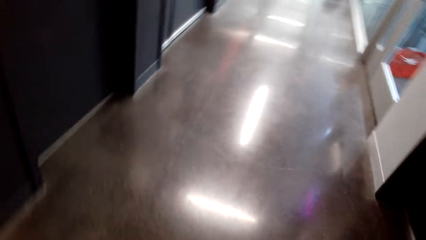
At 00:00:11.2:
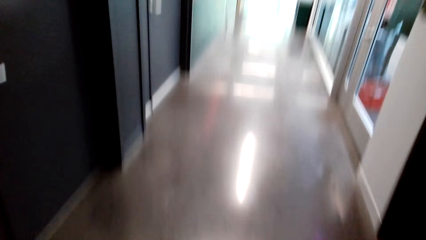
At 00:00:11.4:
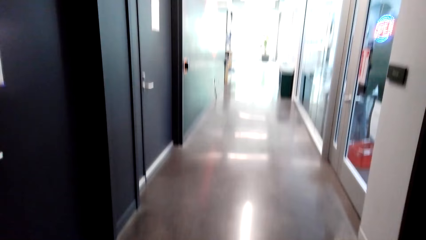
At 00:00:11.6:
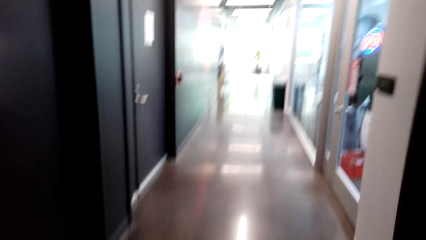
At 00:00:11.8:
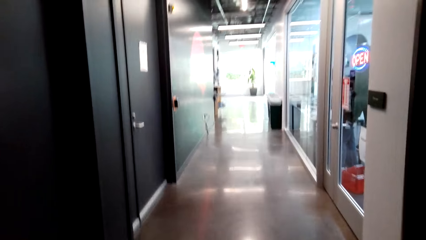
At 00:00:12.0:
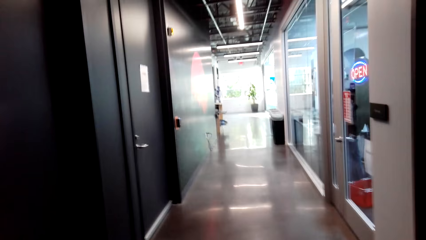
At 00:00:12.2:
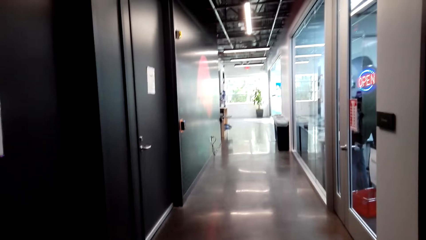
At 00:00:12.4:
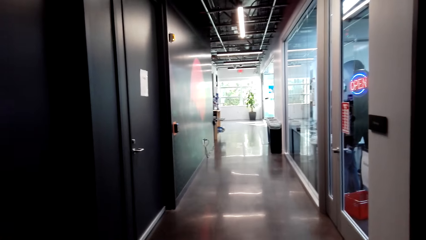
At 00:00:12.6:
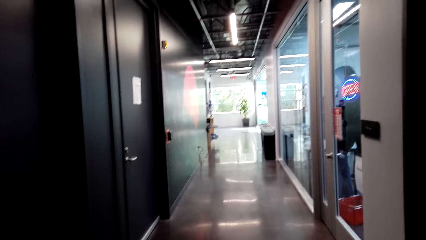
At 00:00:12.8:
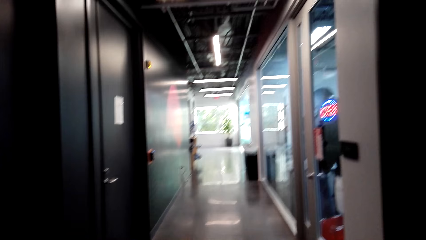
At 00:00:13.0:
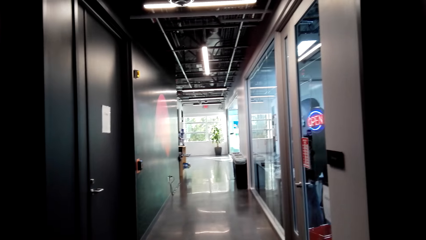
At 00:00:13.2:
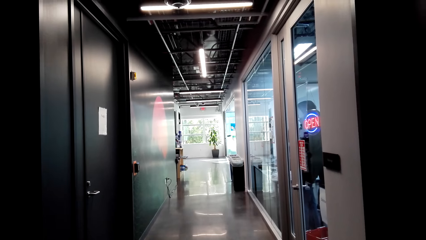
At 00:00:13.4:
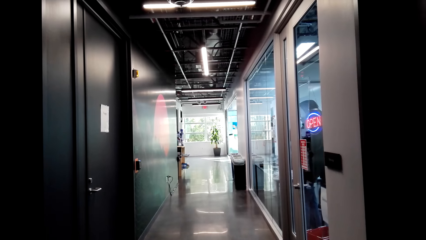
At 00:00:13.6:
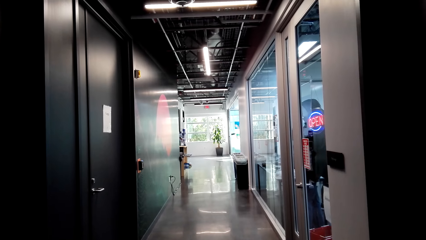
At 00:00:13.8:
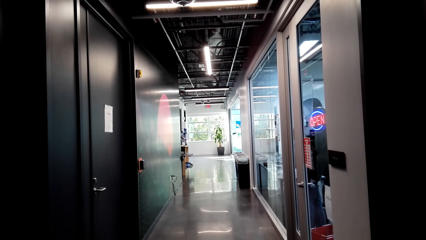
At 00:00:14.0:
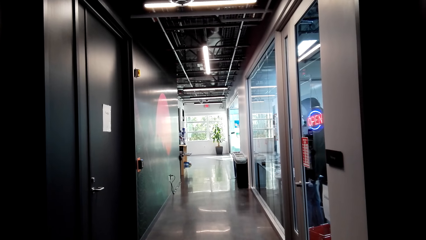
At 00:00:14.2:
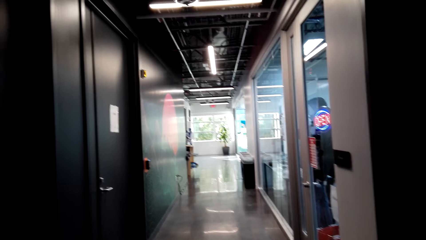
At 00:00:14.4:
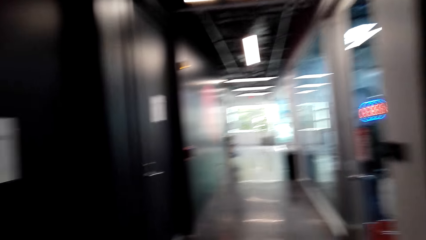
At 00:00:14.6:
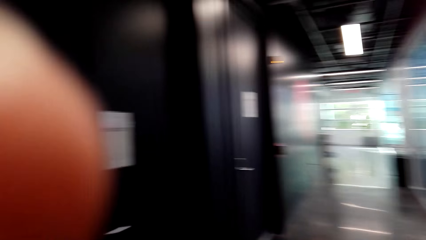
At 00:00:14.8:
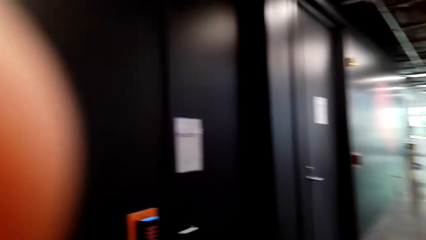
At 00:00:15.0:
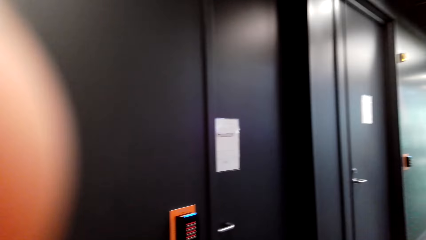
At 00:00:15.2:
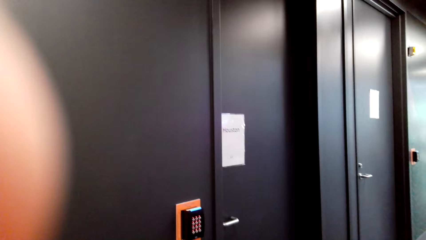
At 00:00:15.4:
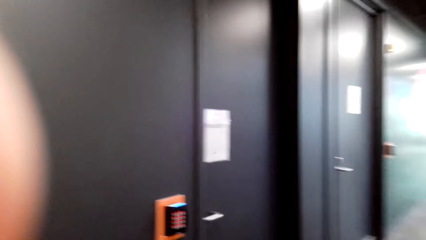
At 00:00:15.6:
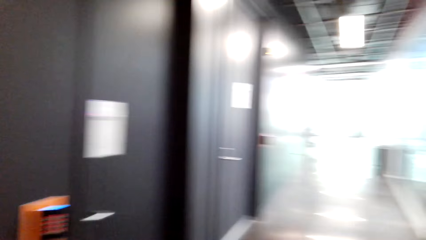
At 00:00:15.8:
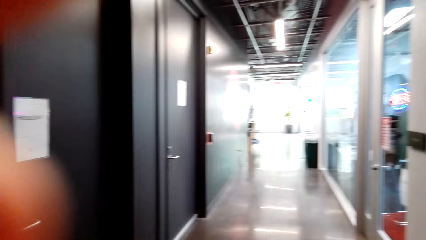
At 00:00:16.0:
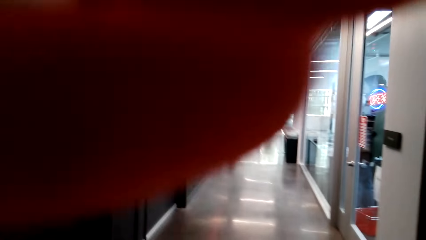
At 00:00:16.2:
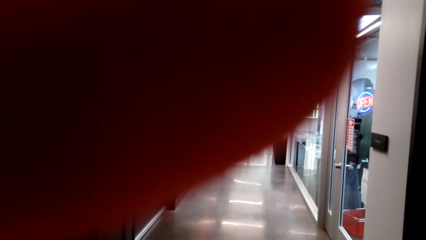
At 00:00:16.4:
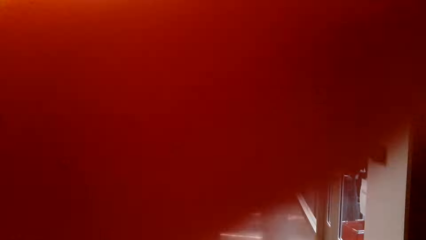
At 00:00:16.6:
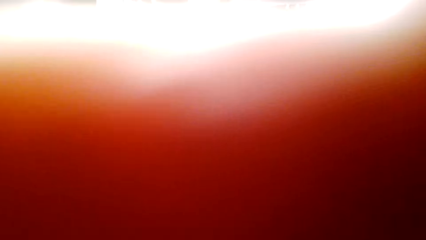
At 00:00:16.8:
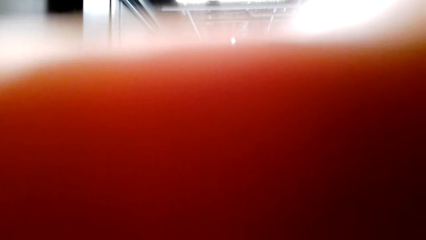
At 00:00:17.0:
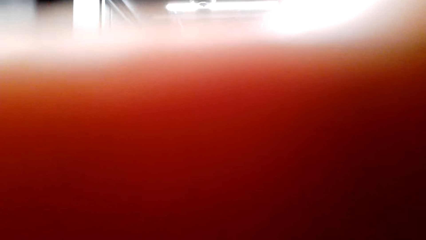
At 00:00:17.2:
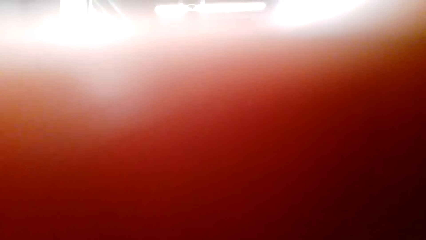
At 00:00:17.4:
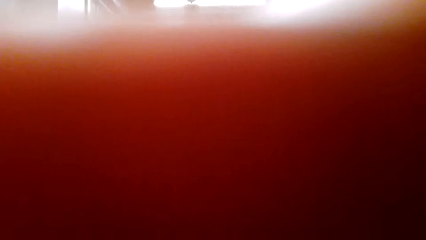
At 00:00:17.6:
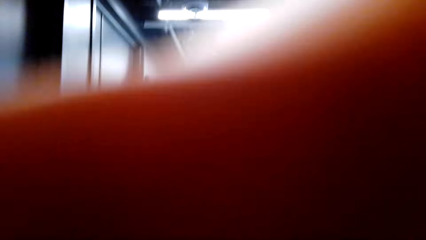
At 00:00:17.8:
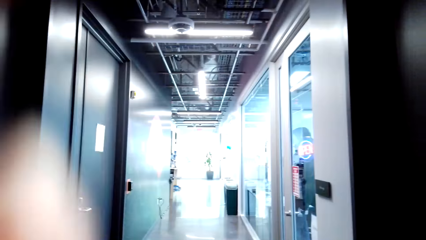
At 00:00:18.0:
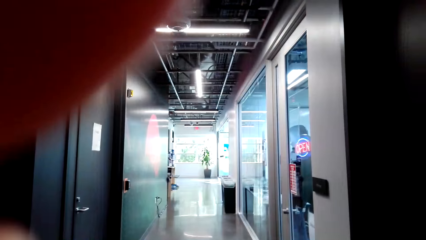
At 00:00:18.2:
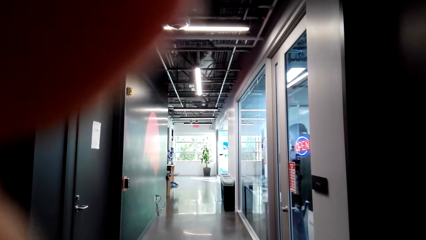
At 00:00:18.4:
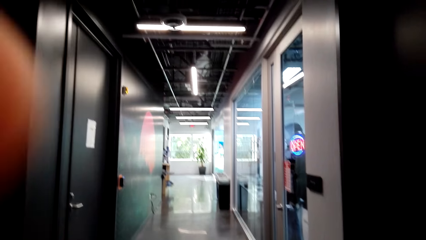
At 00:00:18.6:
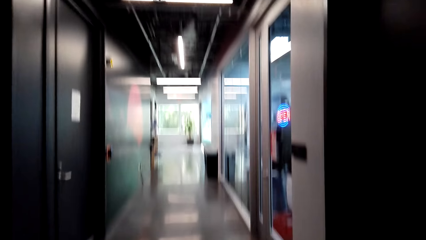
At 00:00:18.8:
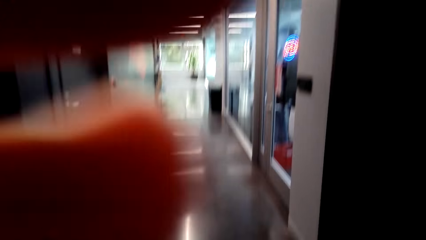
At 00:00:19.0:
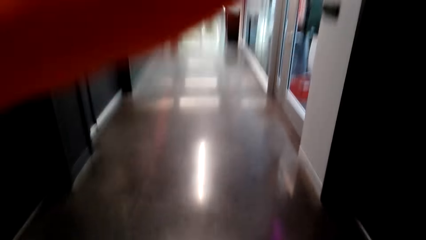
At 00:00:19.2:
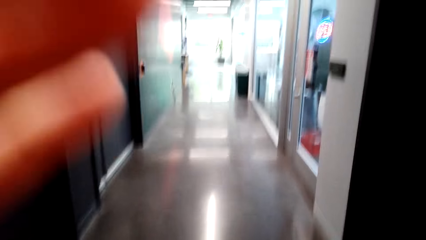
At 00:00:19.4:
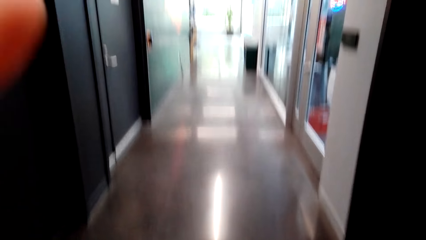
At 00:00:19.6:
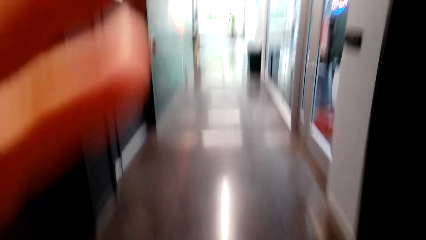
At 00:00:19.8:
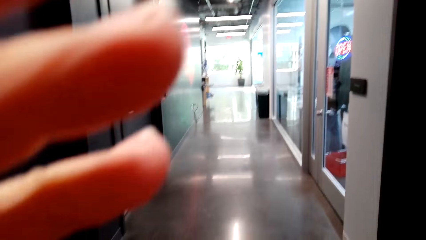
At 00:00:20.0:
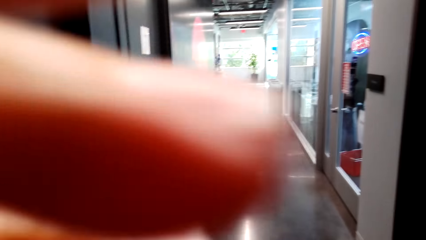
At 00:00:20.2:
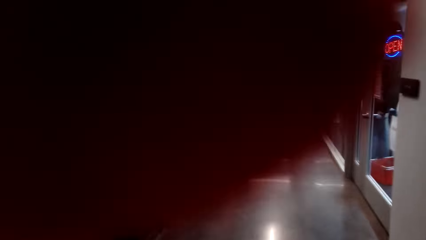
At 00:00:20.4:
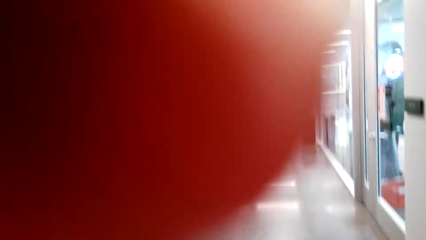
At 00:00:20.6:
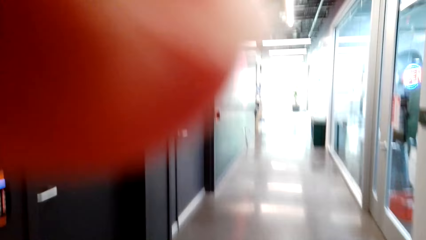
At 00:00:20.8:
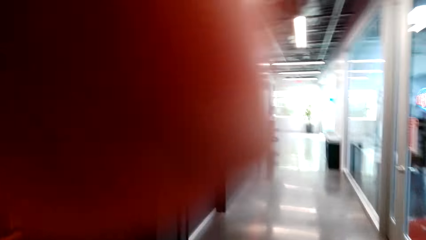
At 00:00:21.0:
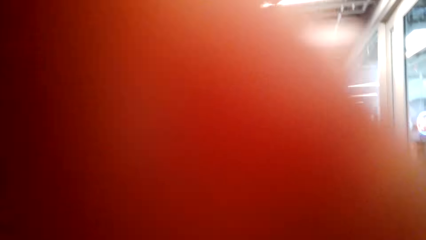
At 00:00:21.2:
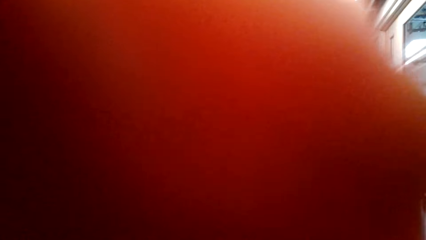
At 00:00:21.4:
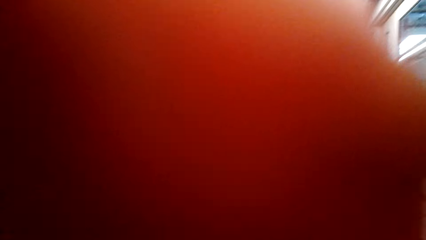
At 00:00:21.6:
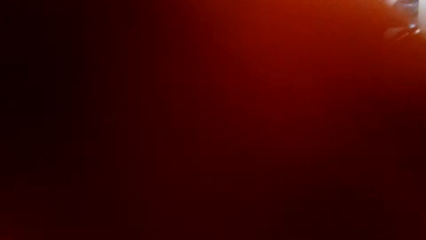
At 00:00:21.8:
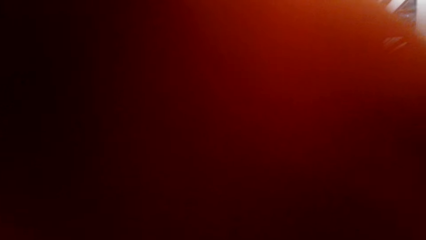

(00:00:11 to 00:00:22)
The camera wearer looks along the supermarket walkway. They adjust the camera. They dialogue with a person.

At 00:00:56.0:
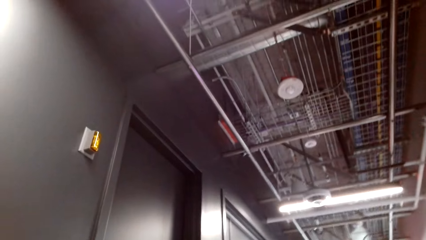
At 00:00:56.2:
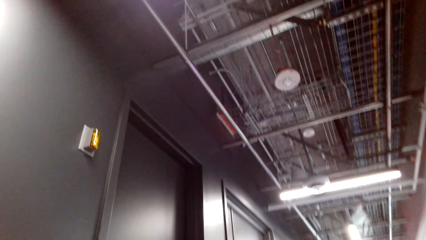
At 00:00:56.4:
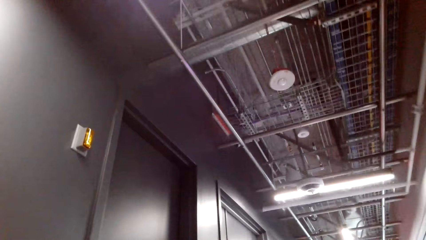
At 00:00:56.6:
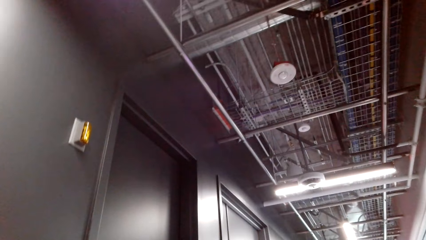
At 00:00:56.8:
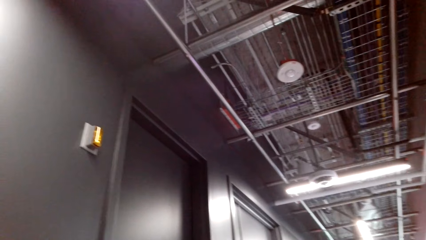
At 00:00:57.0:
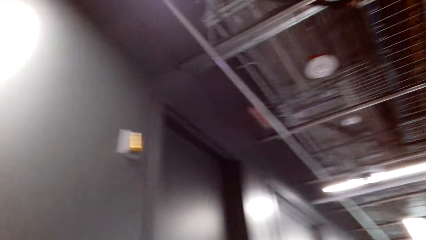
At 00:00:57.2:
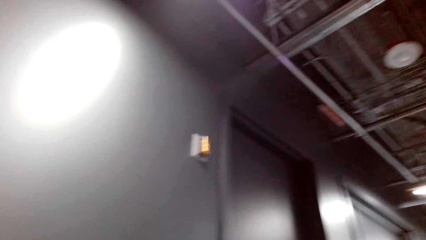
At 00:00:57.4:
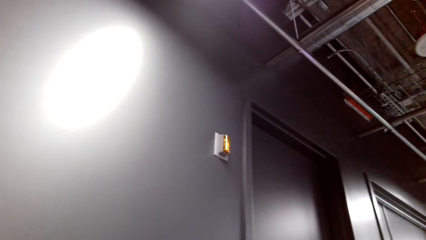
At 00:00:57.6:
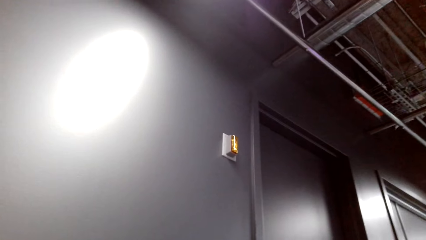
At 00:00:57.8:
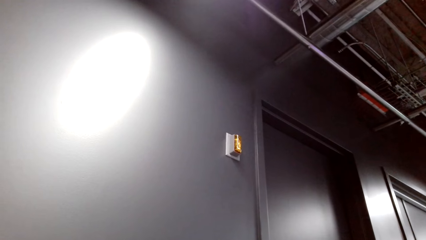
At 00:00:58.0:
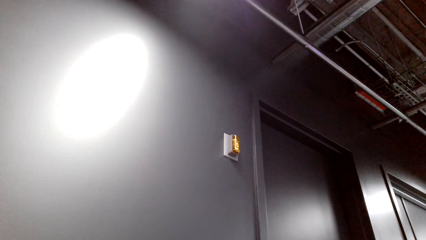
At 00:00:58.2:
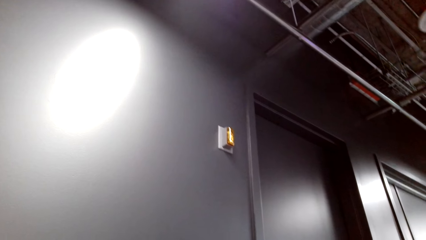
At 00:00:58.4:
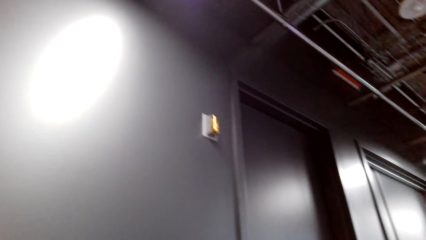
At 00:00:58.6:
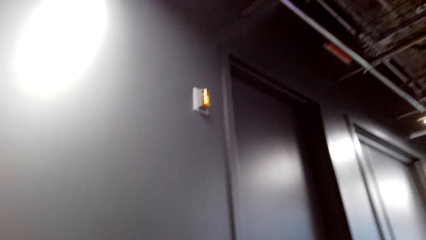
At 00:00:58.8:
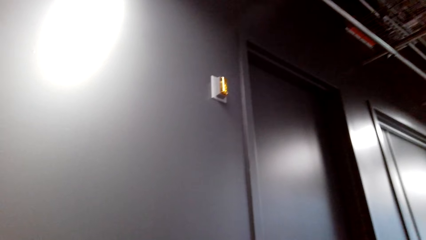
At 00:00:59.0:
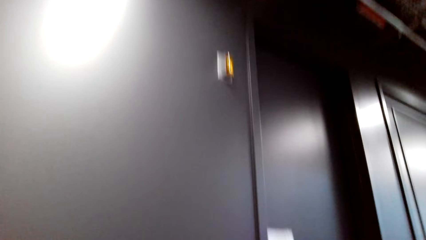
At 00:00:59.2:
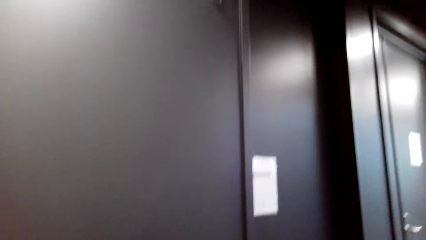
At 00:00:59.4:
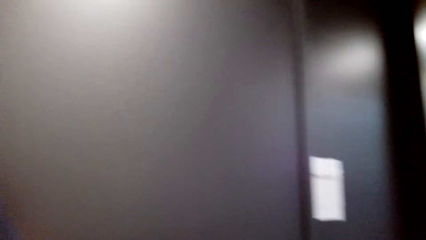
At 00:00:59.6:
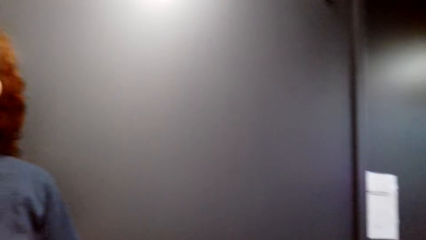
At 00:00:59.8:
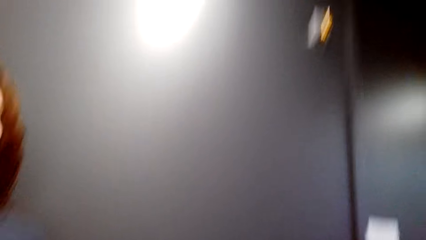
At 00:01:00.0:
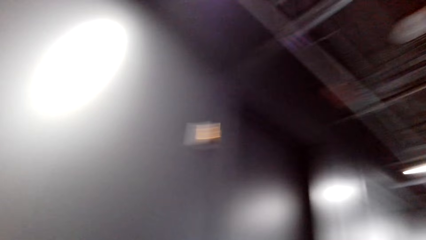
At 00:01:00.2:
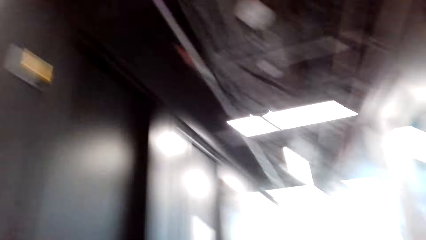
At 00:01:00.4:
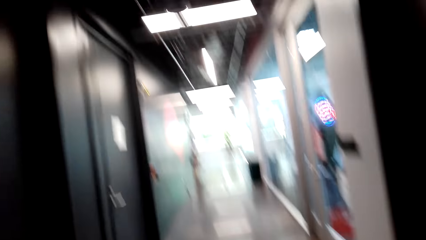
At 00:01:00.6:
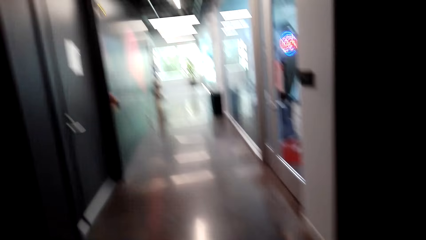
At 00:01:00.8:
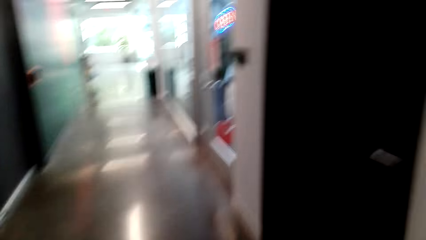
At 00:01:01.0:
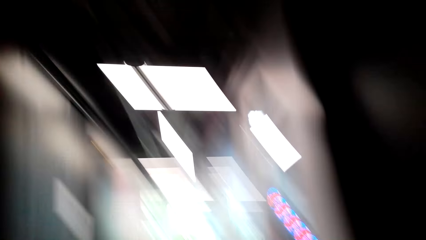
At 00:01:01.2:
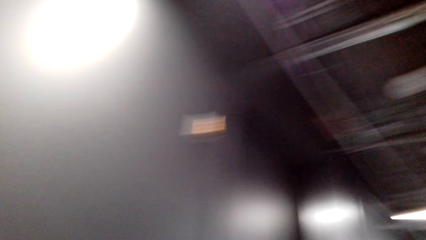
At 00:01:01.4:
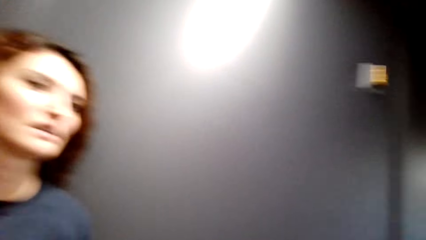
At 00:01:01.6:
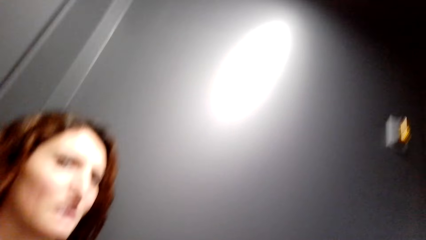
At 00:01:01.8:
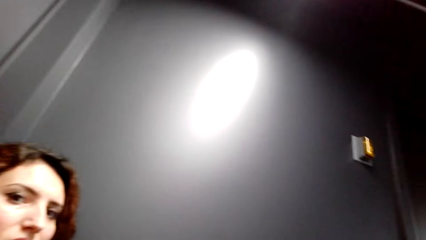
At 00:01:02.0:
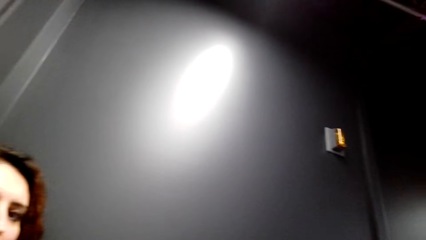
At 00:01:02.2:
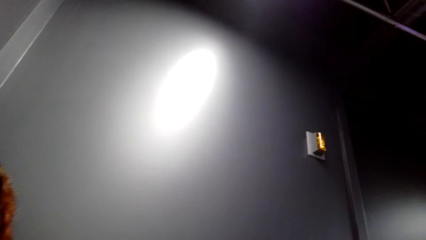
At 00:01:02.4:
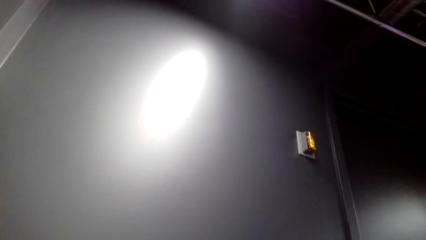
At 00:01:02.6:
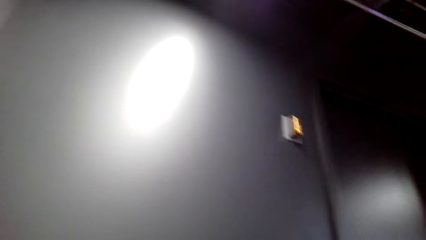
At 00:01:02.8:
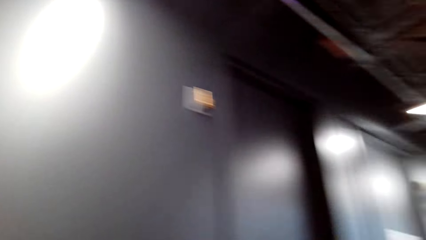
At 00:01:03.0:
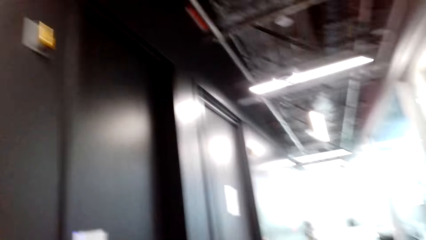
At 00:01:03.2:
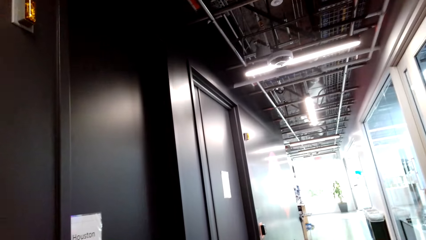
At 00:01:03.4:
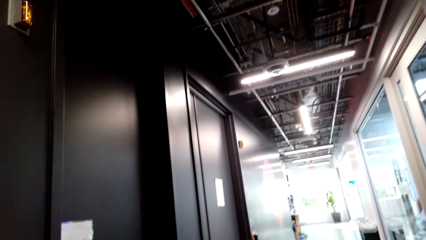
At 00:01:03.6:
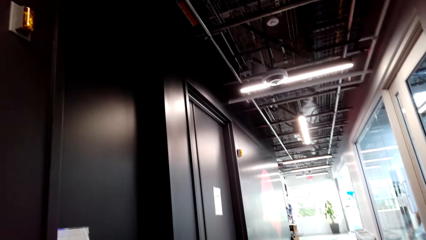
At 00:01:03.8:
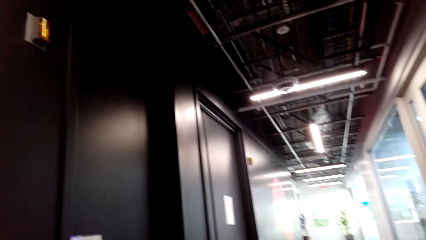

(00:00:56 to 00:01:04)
The camera wearer looks around the supermarket. They dialogue with a person.
